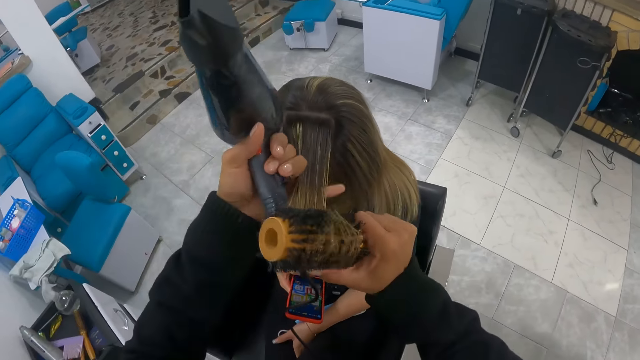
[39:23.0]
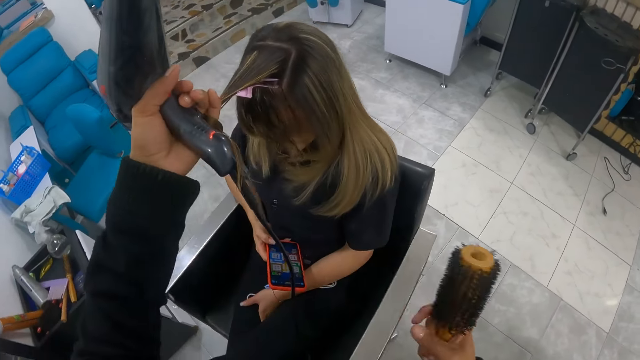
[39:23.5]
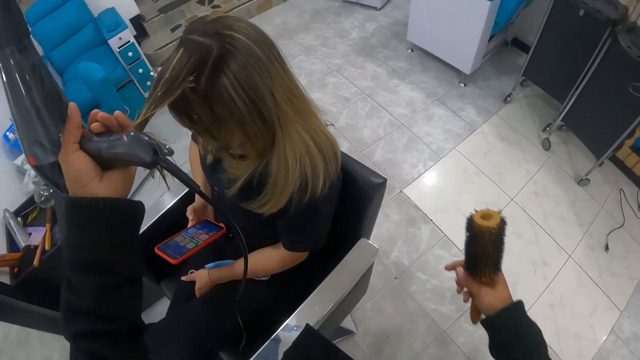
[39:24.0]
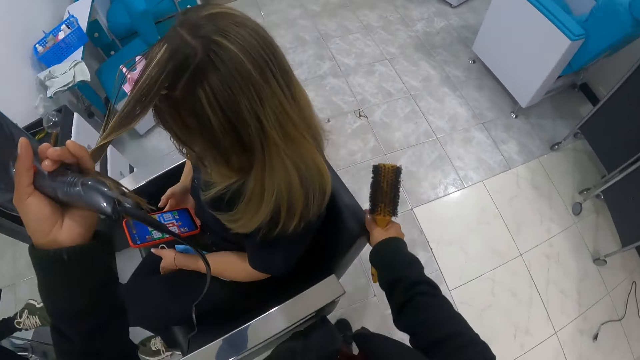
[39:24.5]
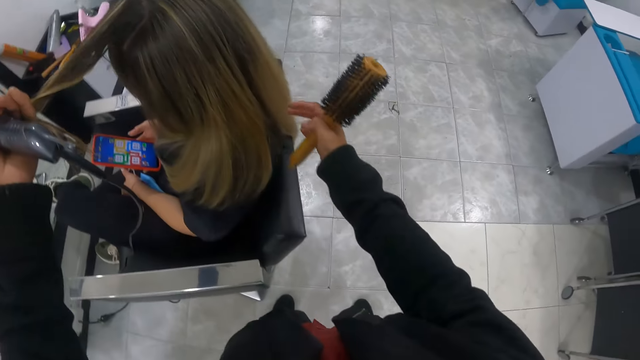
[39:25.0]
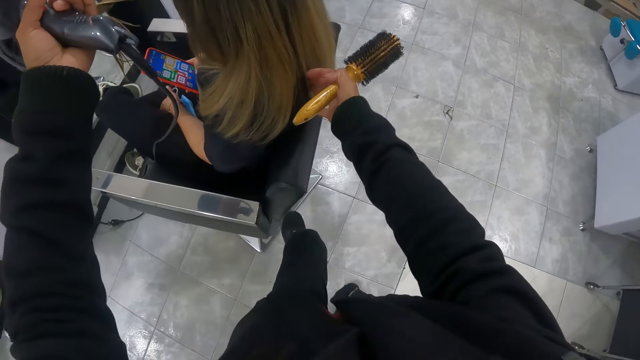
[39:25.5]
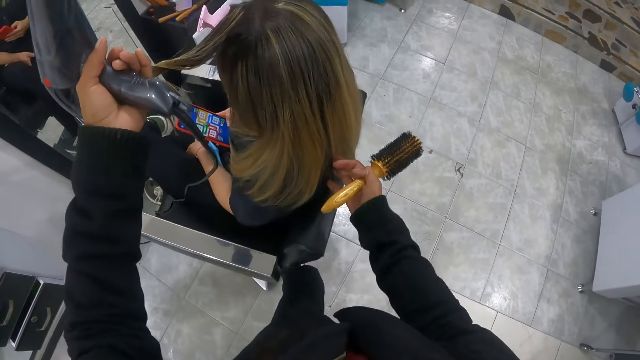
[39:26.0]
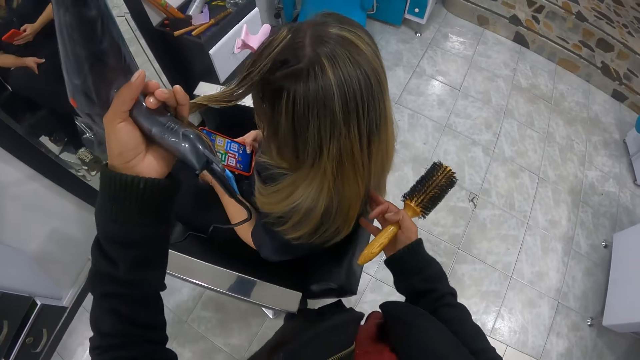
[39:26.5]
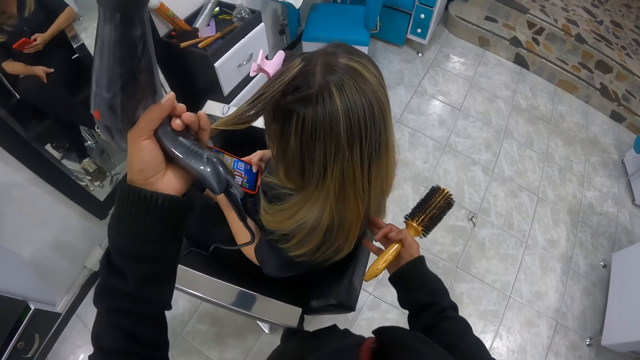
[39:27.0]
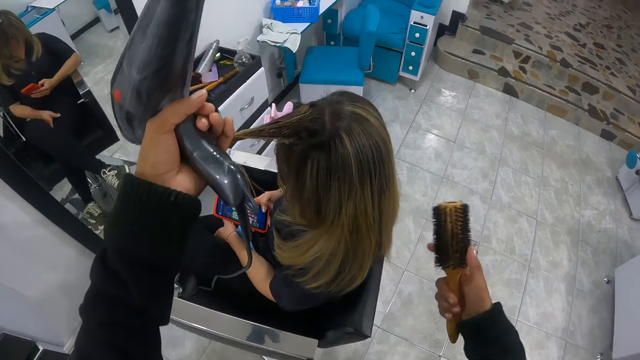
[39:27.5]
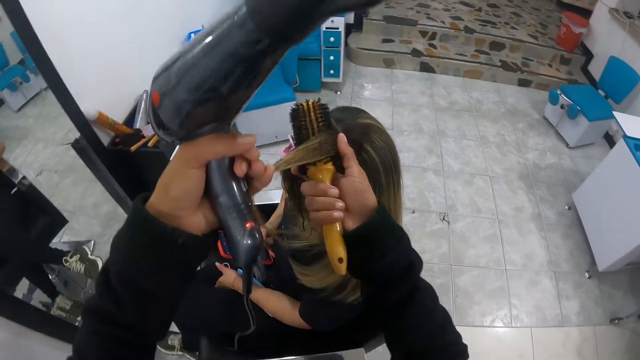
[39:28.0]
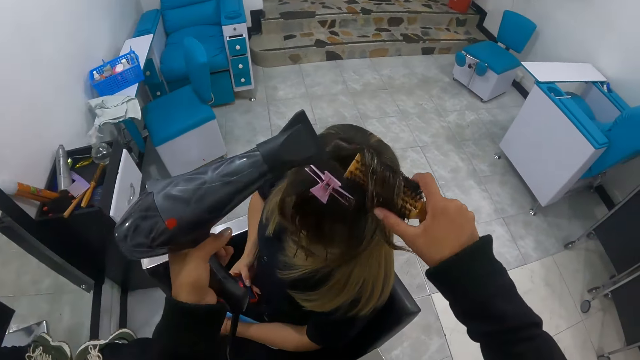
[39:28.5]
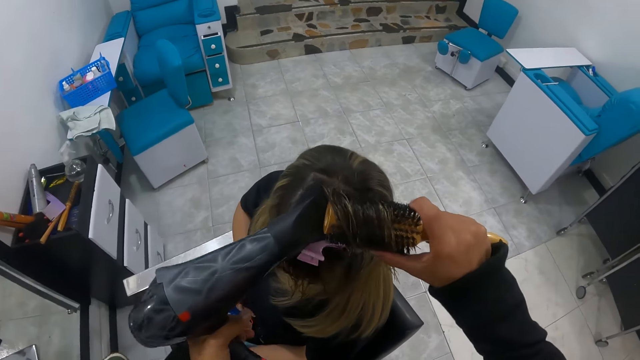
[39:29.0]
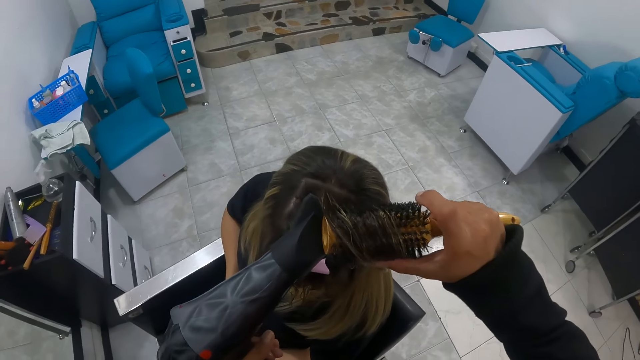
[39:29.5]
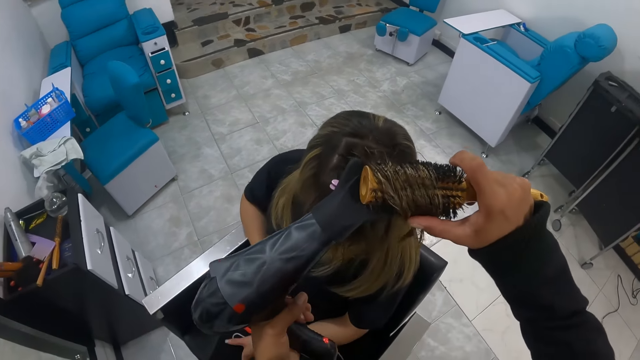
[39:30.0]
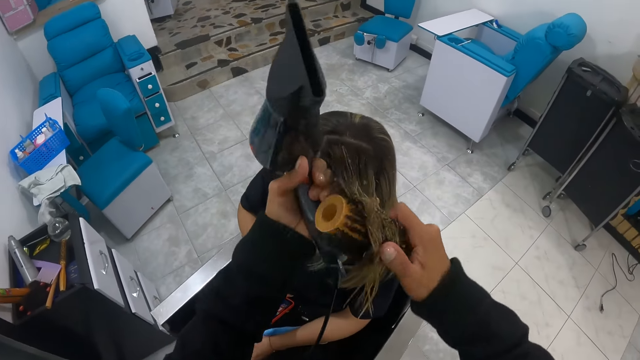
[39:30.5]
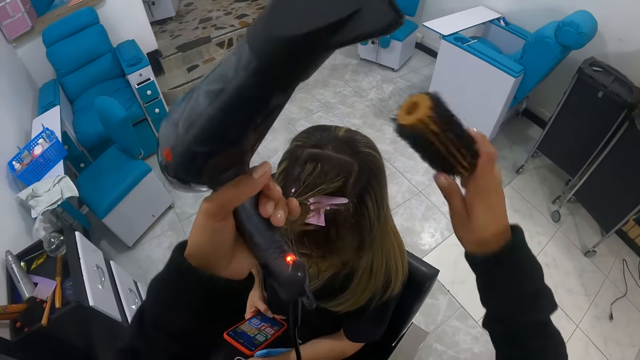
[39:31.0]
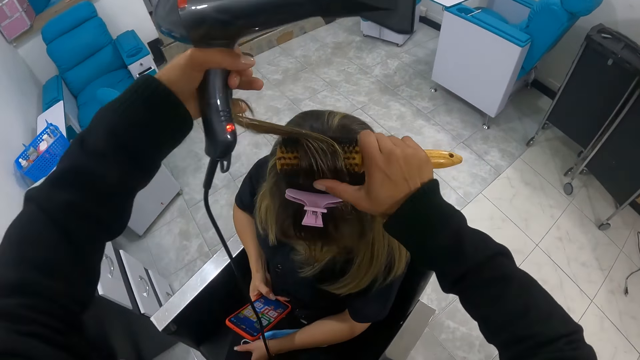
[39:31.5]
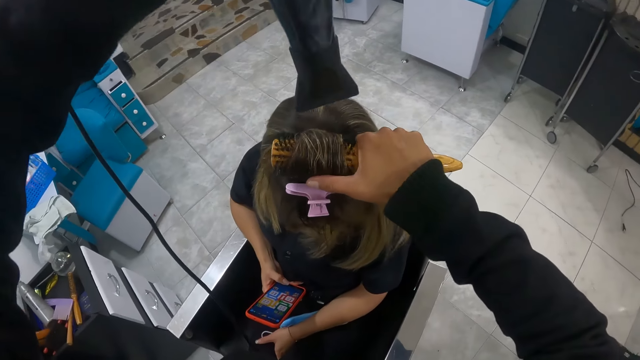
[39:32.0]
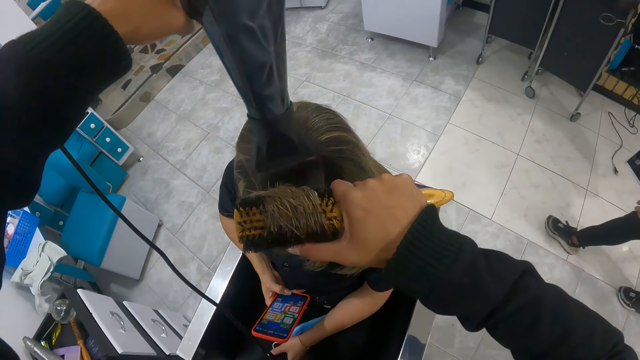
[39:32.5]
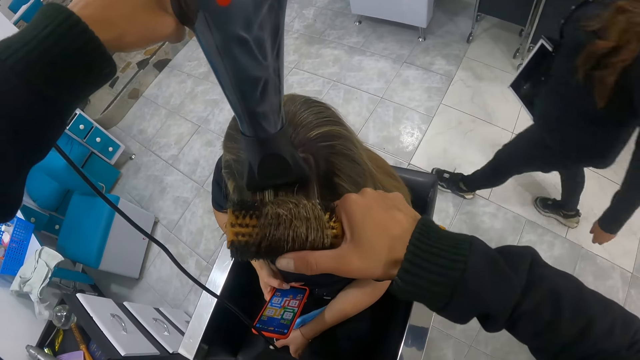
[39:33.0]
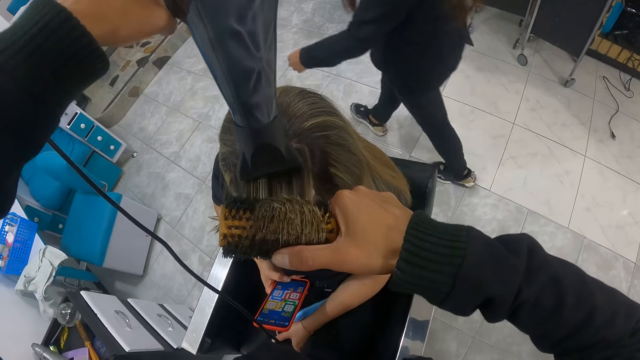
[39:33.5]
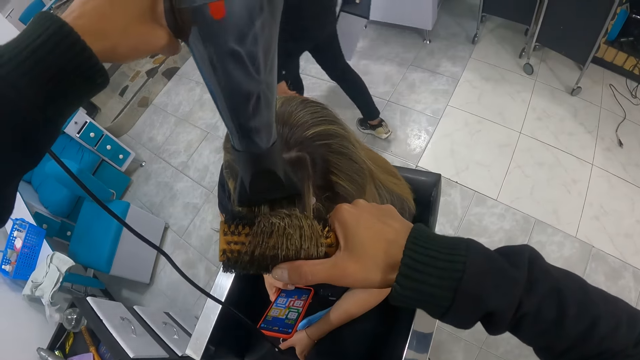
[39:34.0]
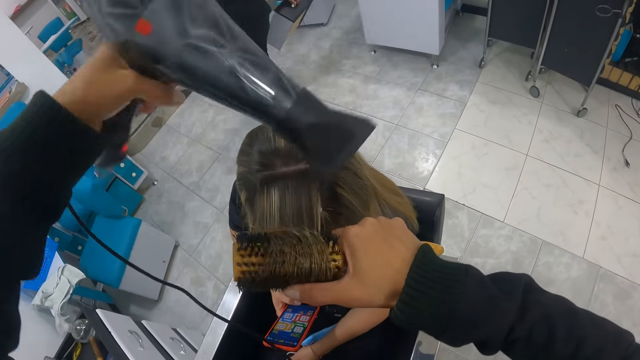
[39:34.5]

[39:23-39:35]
The camera wearer straightens the hair edges with a hair straightener in her right hand. She removes the hair straightener from the hair with her right hand. She touches the chair with her right hand. She touches the hair with her right hand. She puts the hair straightener under the hair with her right hand. She blows the hair using a blow dry machine in her left hand. She holds the hair with her left hand. She removes the hair straightener from the hair with her right hand. She puts the hair straightener under the hair with her right hand. She removes the blow dry machine from the hair with her left hand. A woman passes in front of the camera wearer with a drawer in her right hand. The camera wearer blows the hair using the blow dry machine in her left hand.

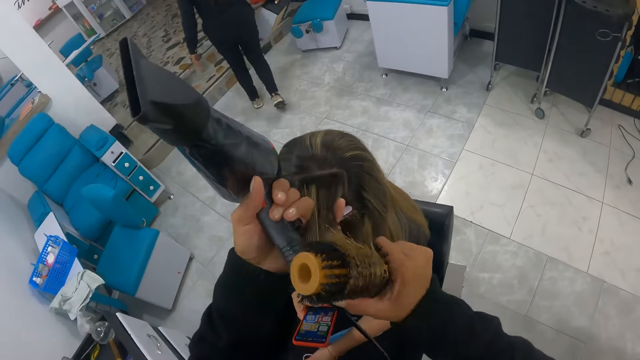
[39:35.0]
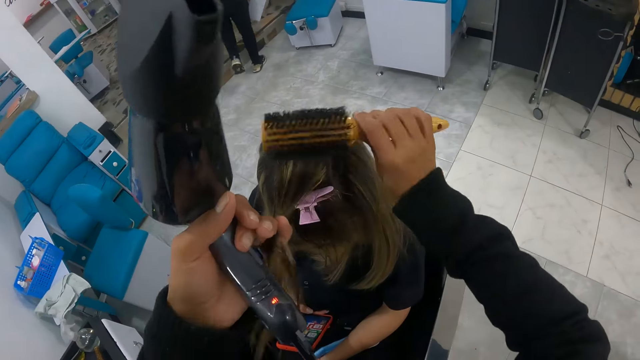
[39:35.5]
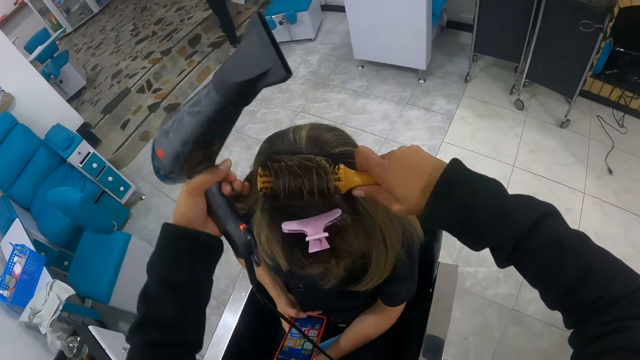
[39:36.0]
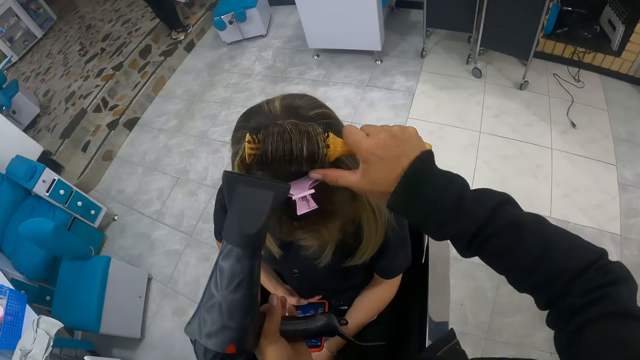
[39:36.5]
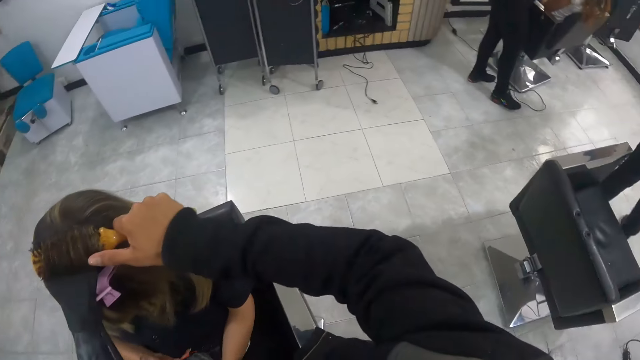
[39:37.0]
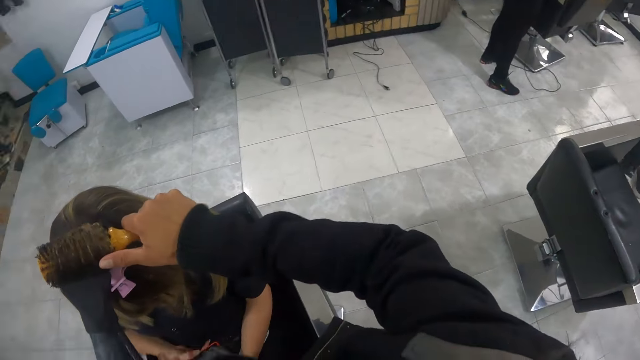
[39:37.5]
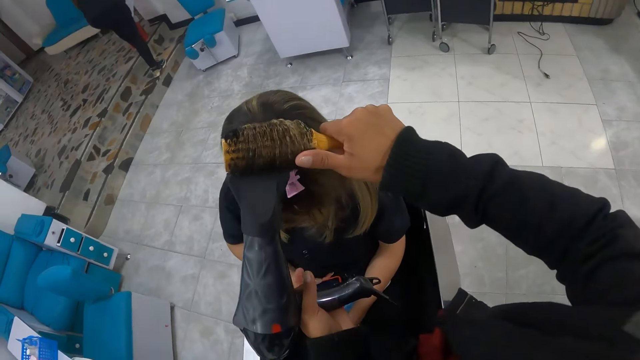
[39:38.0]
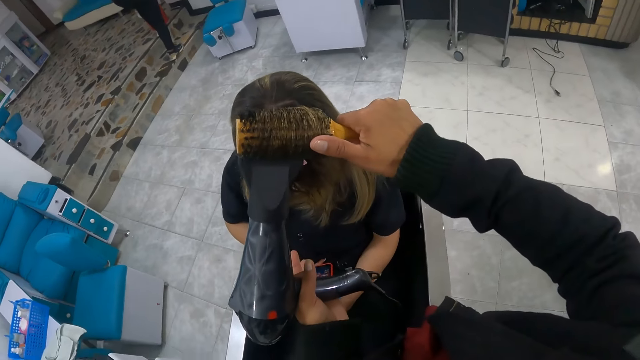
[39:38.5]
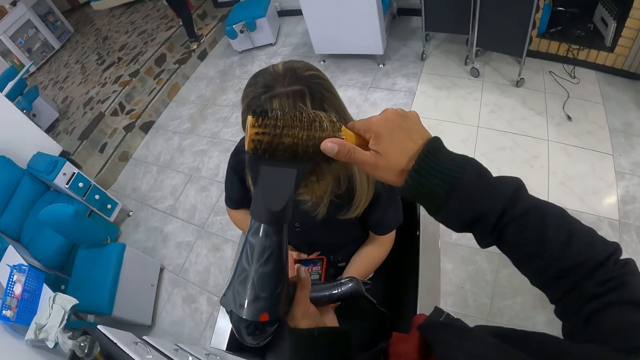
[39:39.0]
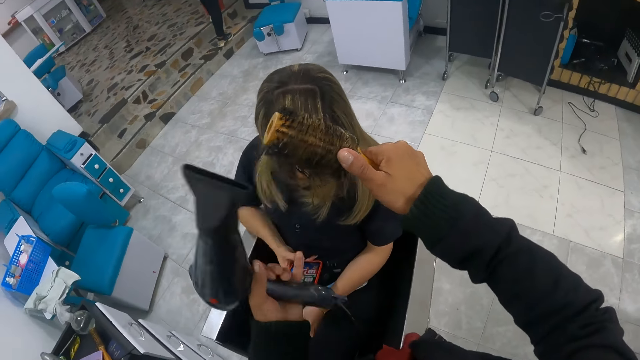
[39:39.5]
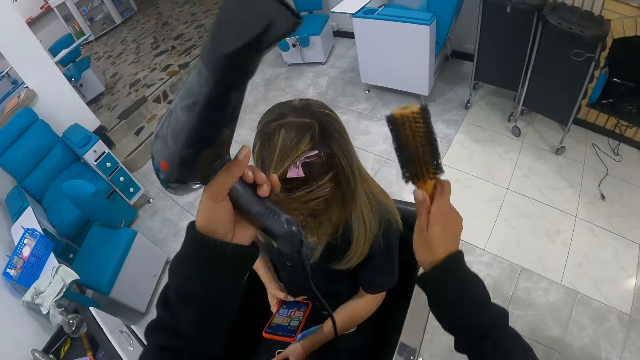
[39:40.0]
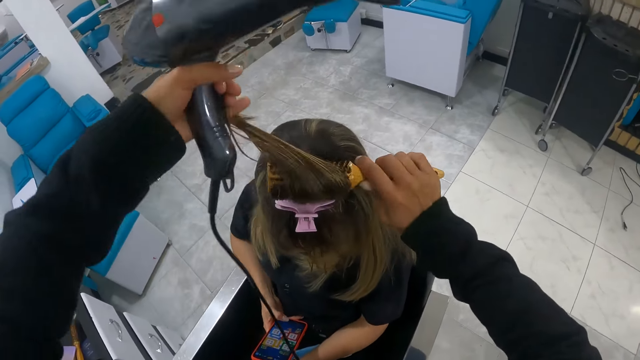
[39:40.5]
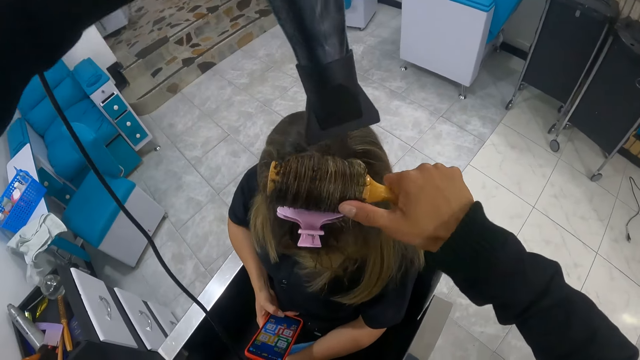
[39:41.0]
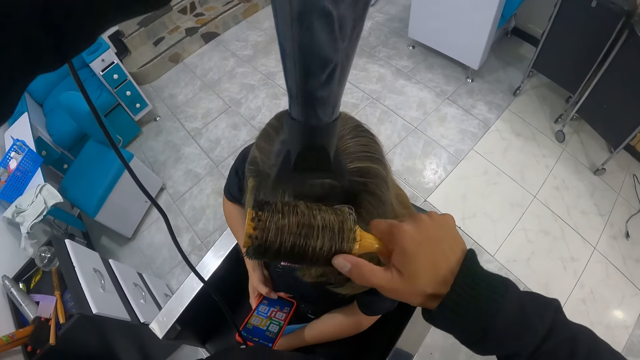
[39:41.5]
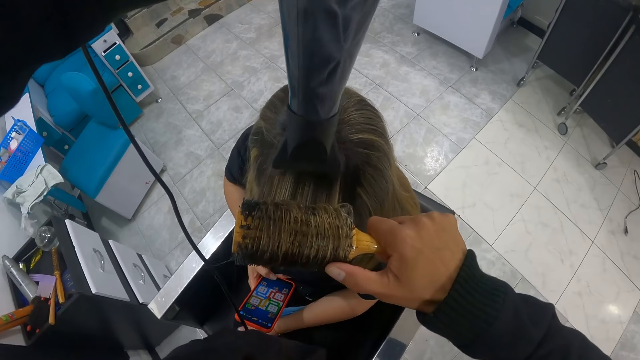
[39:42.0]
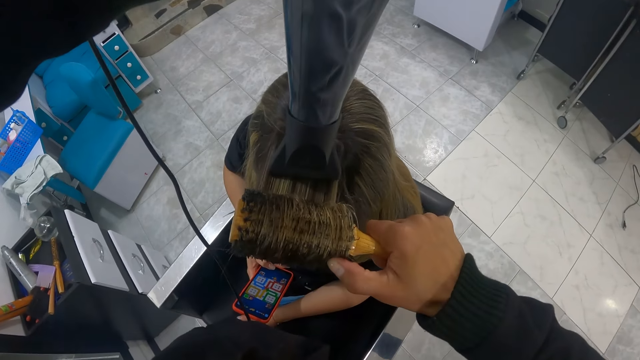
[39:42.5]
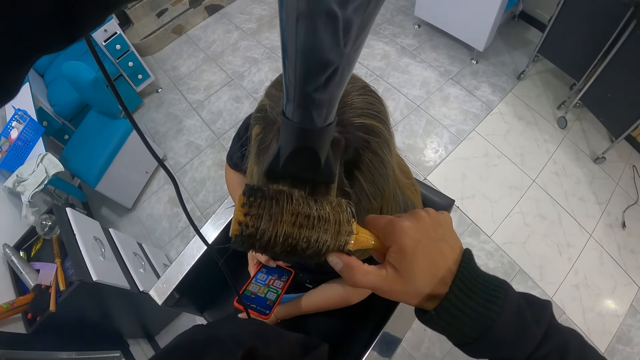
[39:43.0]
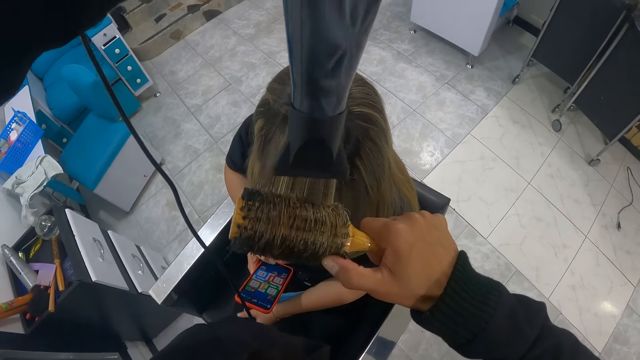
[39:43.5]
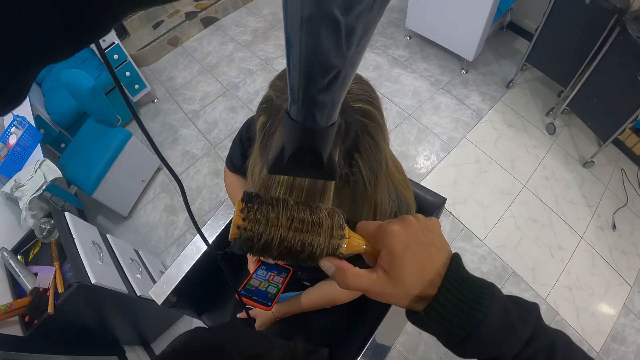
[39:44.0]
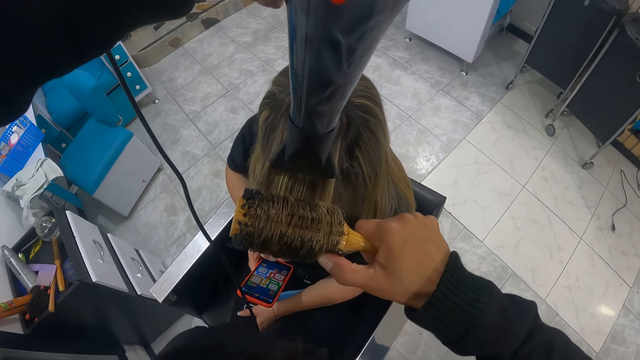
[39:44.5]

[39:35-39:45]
The camera wearer removes the blow dry machine from the hair with her left hand. She holds the hair with her left hand. She puts the hair straightener under the hair with her right hand. She blows the hair using the blow dry machine in her left hand. She removes the blow dry machine from the hair with her left hand. She removes the hair straightener from the hair with her left hand. She puts the hair straightener under the hair with her right hand. She blows the hair using the blow dry machine in her left hand. She shakes the blow dry machine with her left hand.
